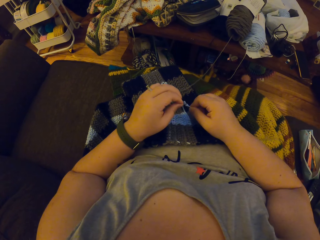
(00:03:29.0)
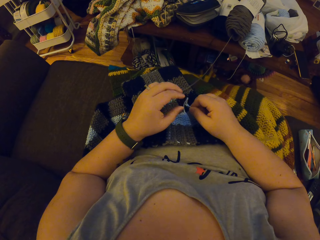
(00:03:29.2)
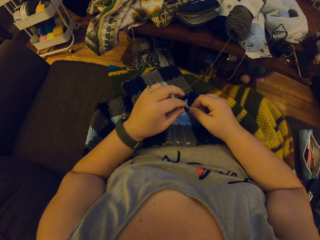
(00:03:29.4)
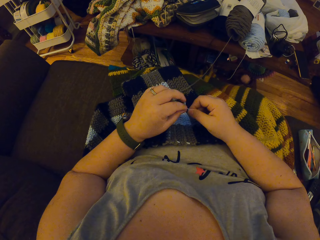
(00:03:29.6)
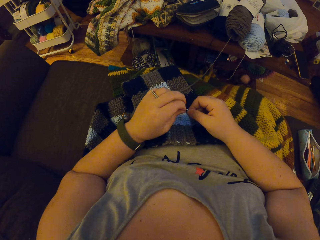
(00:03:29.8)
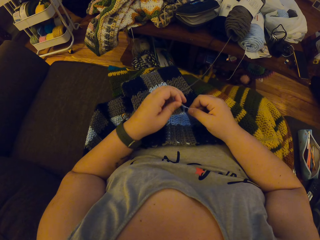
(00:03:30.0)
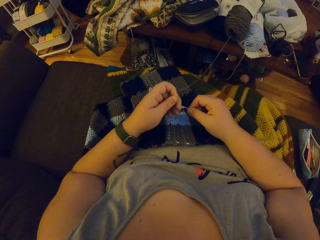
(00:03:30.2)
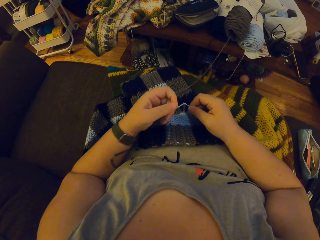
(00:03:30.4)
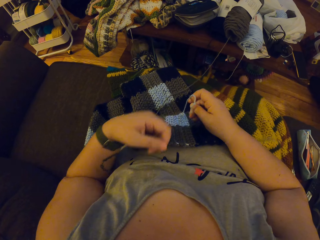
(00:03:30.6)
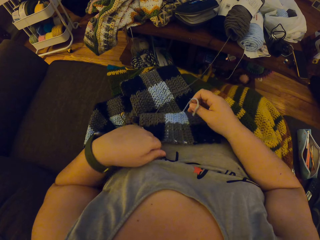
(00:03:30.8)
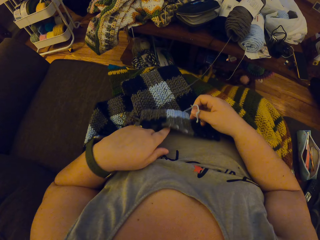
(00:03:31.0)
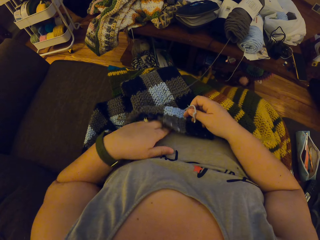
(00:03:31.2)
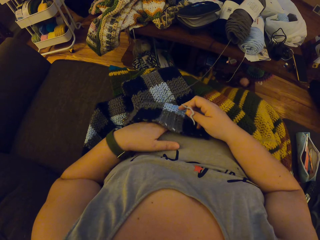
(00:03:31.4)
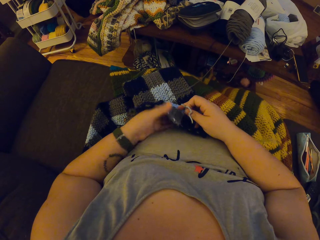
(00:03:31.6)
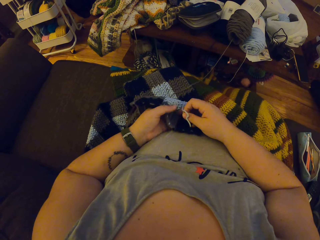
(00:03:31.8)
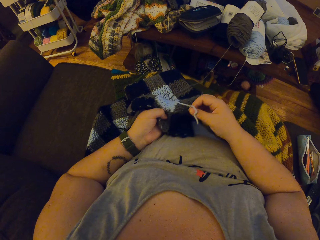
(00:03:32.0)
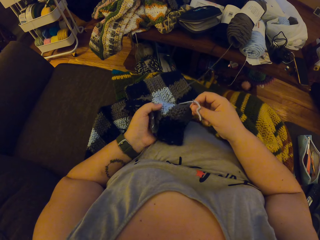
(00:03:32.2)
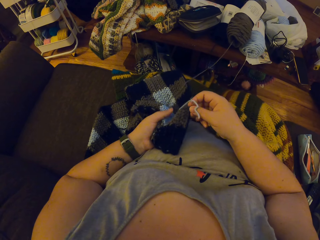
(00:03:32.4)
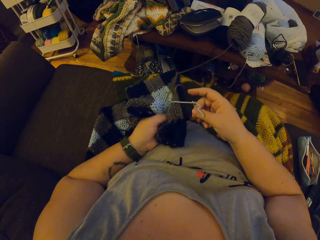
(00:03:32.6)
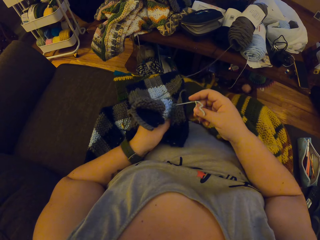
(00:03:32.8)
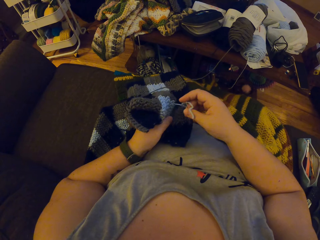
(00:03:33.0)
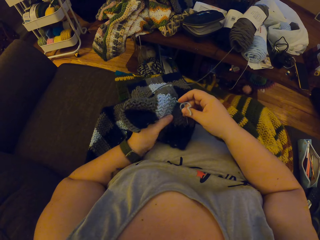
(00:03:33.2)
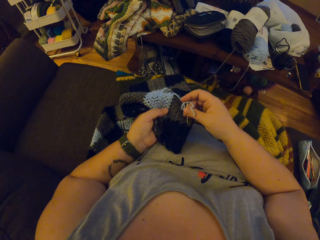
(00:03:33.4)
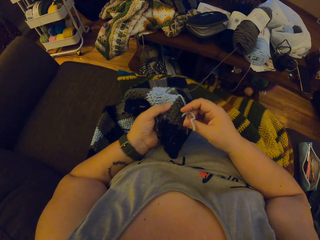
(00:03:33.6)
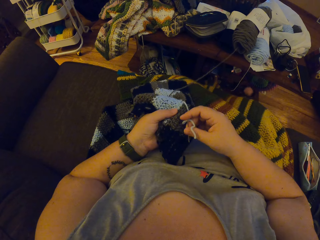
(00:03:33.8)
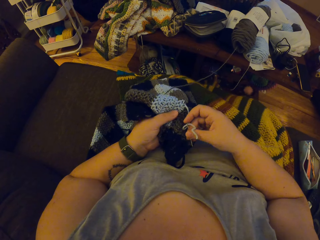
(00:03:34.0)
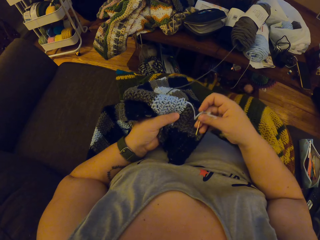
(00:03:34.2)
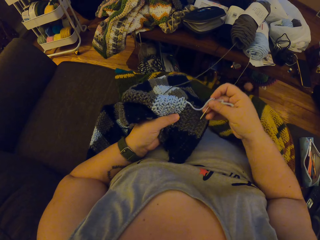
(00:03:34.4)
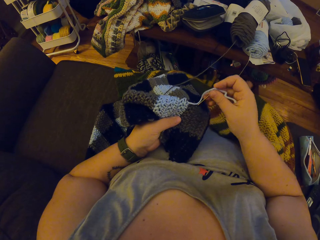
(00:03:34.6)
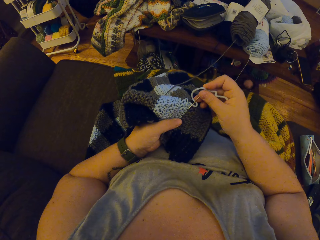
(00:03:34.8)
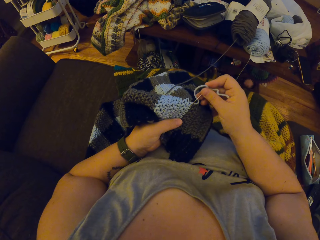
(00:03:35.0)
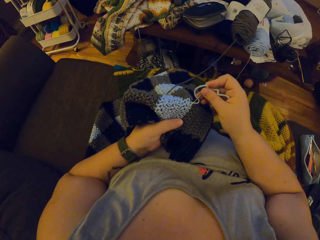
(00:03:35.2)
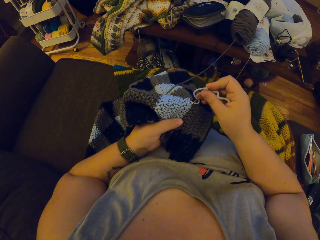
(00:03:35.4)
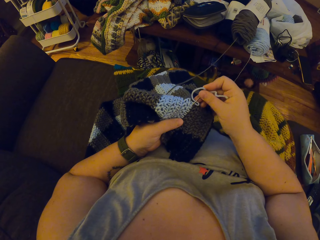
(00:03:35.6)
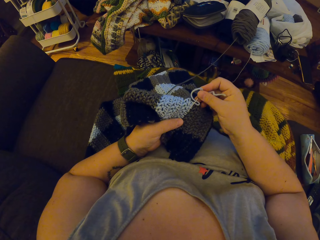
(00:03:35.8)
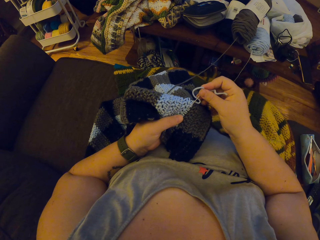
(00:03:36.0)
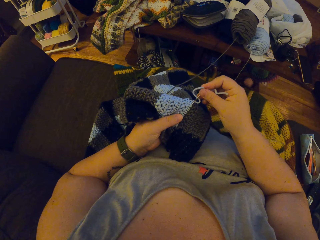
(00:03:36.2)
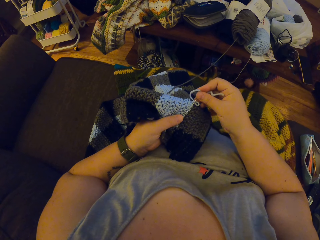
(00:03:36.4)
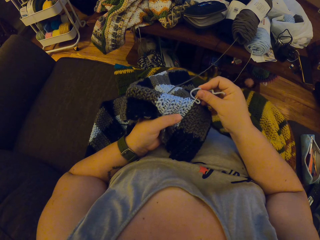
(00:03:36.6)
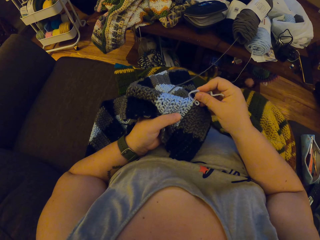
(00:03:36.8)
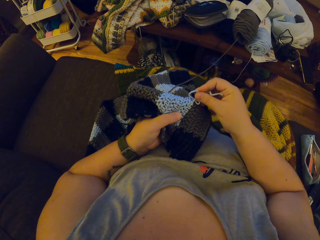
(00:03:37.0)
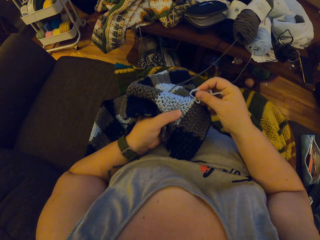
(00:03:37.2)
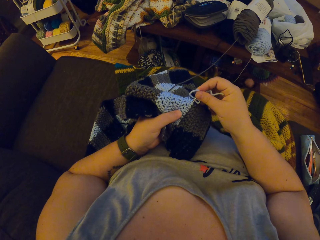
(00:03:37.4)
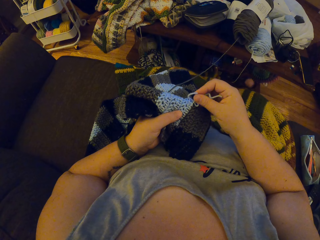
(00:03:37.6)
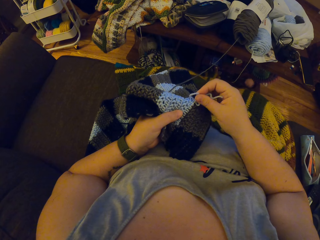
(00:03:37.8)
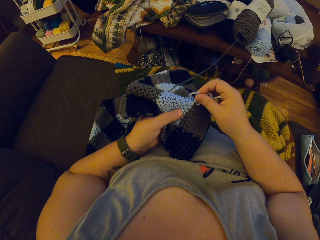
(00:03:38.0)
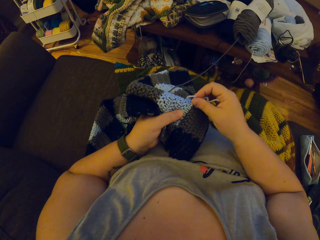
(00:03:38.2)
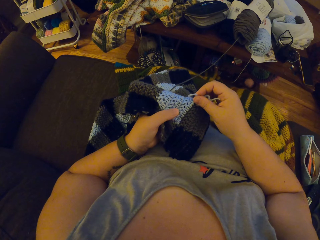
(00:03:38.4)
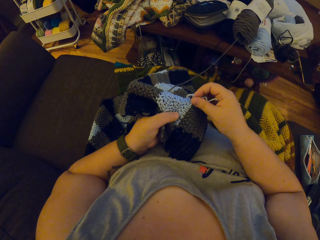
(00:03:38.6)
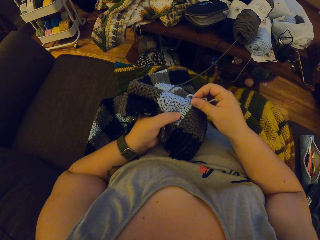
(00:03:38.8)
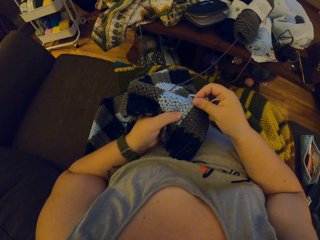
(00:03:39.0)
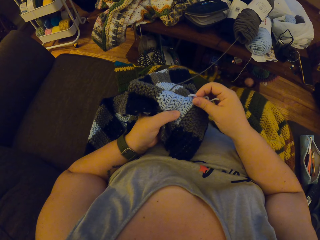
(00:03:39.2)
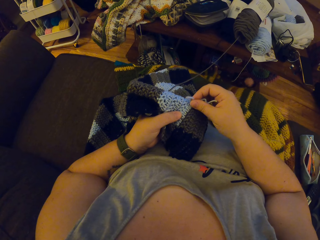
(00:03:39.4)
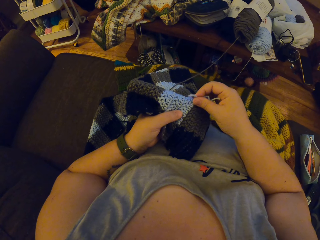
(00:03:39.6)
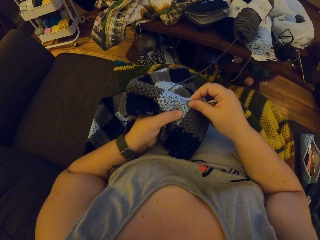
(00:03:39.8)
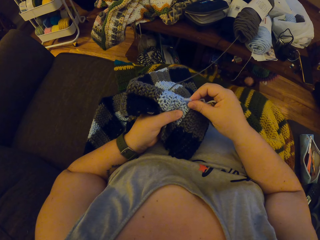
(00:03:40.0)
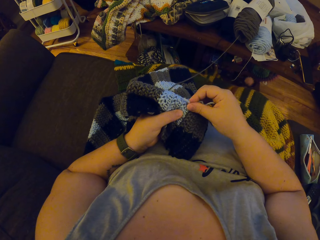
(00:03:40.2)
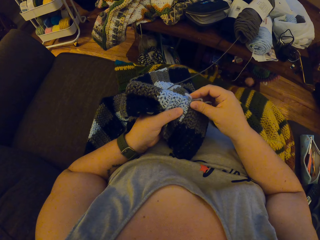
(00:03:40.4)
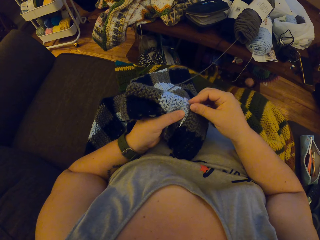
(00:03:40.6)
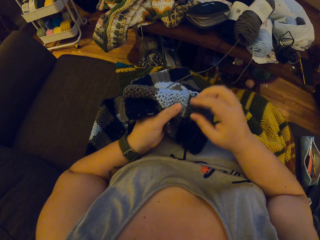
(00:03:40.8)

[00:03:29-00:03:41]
The camera wearer holds a fabric. She picks up the crochet on her belly with her left hand. She knits the fabric. She seams the crochet with the needle.

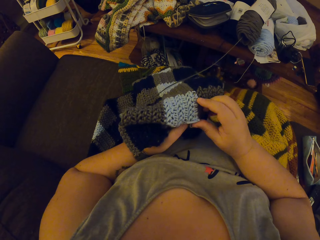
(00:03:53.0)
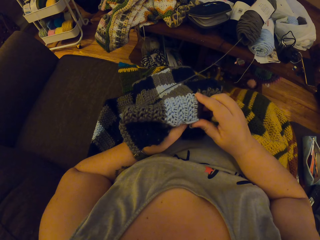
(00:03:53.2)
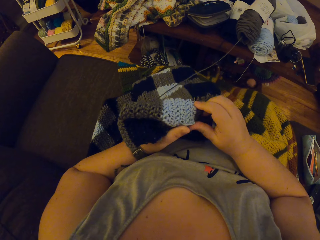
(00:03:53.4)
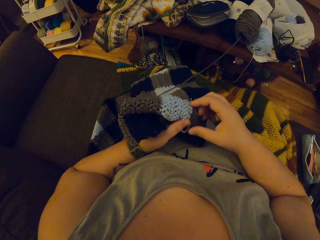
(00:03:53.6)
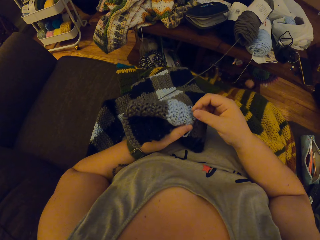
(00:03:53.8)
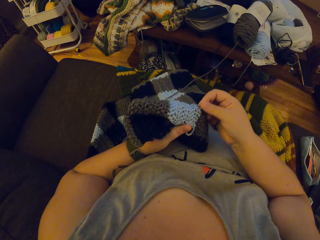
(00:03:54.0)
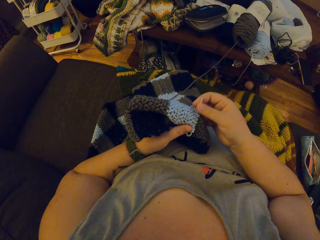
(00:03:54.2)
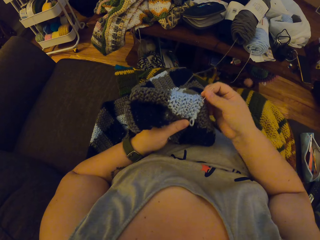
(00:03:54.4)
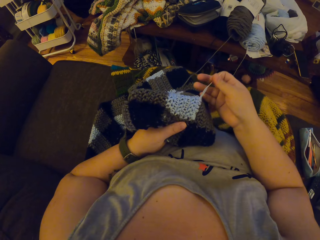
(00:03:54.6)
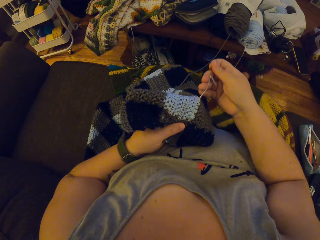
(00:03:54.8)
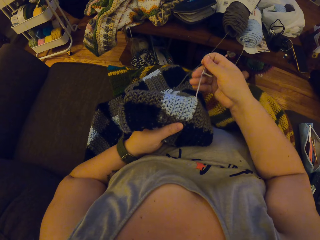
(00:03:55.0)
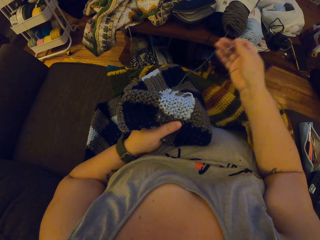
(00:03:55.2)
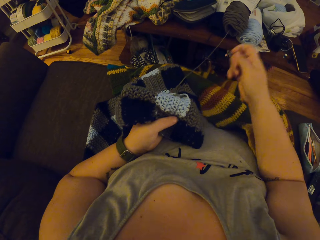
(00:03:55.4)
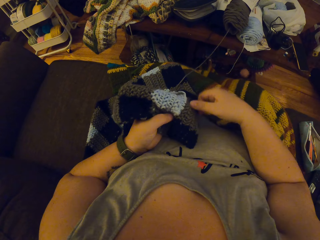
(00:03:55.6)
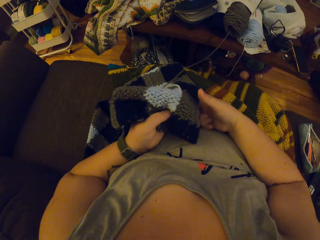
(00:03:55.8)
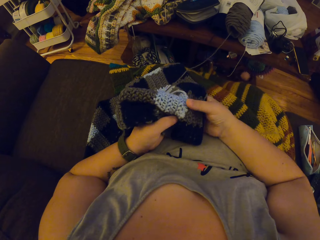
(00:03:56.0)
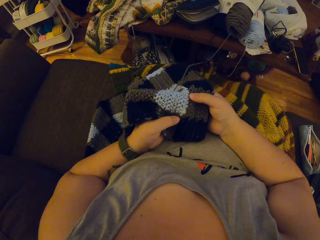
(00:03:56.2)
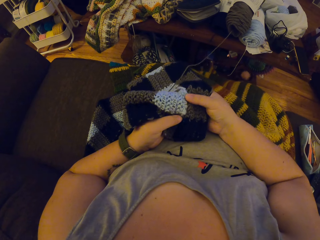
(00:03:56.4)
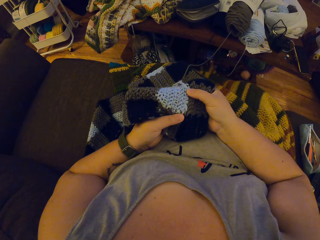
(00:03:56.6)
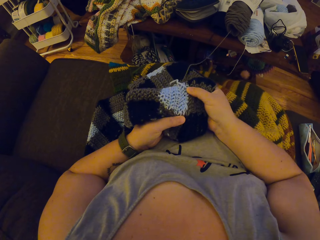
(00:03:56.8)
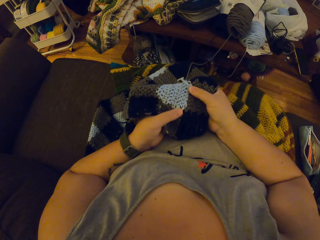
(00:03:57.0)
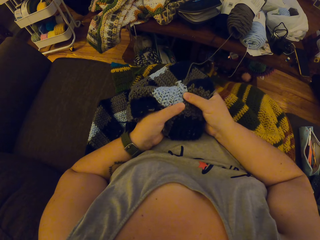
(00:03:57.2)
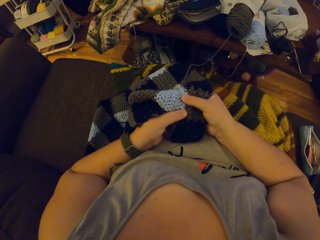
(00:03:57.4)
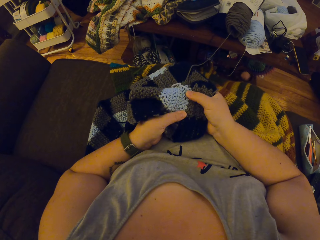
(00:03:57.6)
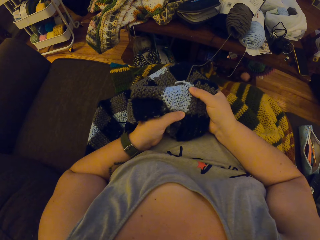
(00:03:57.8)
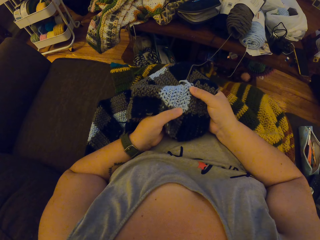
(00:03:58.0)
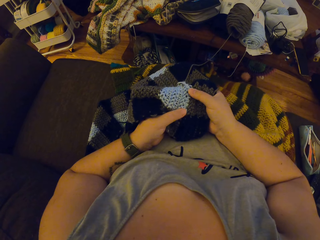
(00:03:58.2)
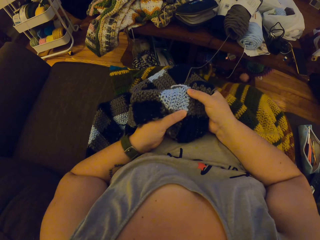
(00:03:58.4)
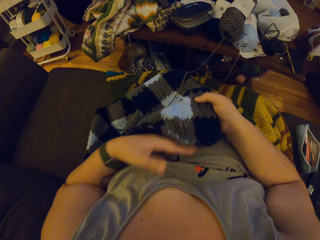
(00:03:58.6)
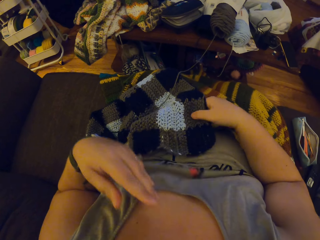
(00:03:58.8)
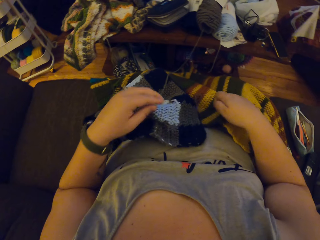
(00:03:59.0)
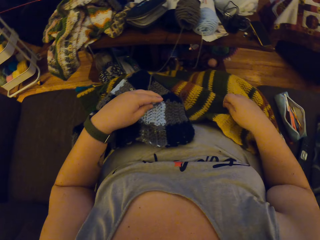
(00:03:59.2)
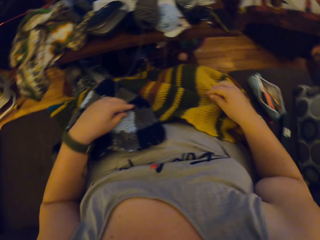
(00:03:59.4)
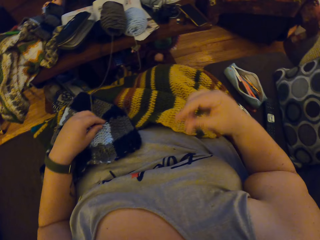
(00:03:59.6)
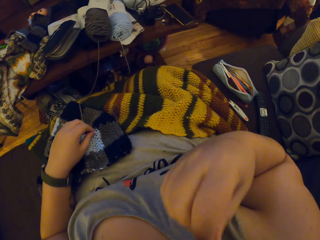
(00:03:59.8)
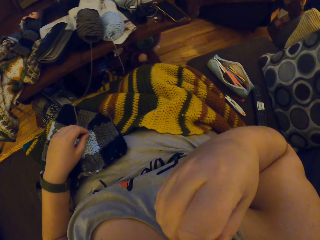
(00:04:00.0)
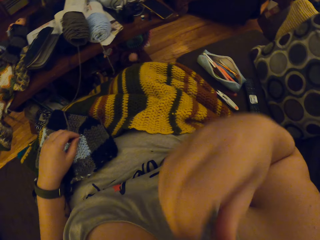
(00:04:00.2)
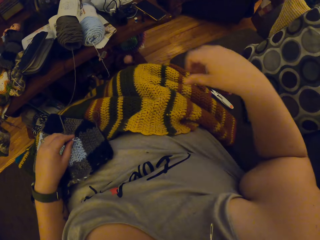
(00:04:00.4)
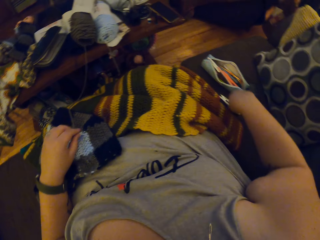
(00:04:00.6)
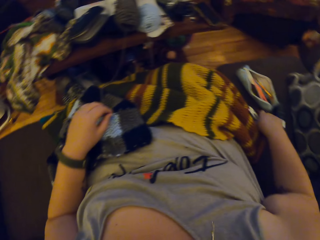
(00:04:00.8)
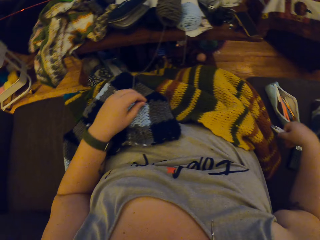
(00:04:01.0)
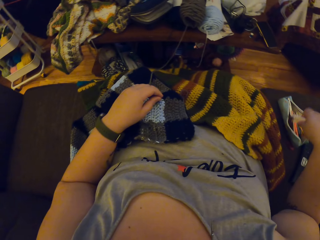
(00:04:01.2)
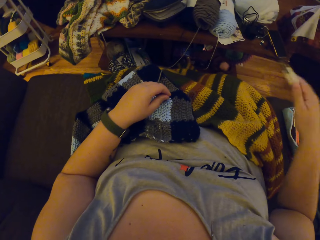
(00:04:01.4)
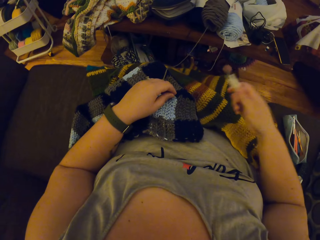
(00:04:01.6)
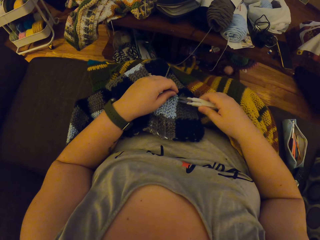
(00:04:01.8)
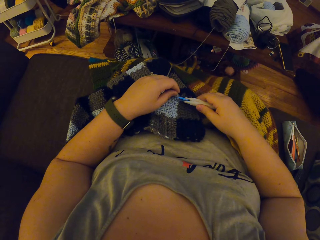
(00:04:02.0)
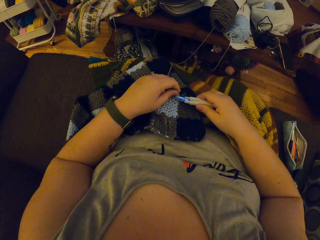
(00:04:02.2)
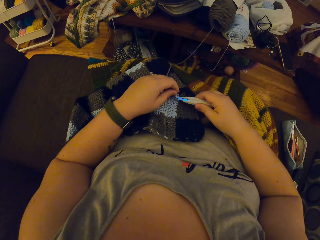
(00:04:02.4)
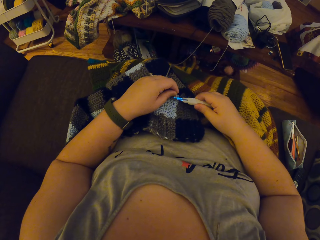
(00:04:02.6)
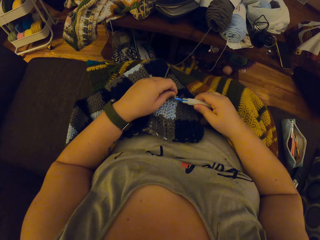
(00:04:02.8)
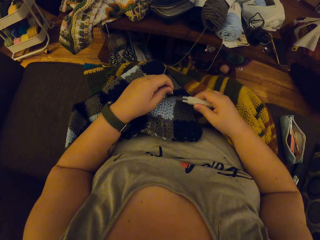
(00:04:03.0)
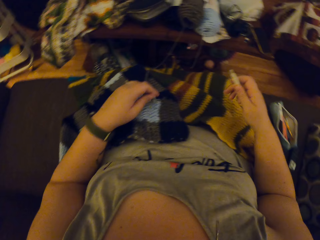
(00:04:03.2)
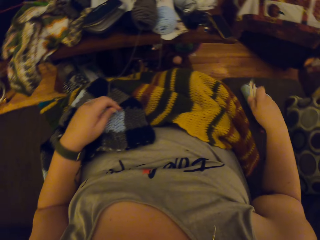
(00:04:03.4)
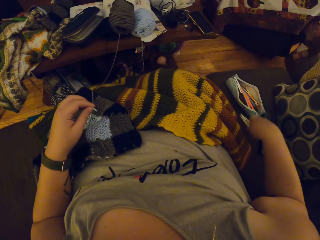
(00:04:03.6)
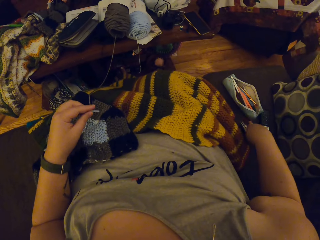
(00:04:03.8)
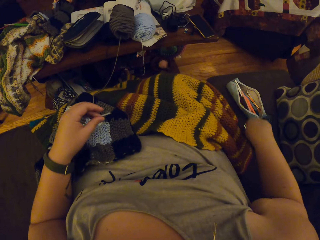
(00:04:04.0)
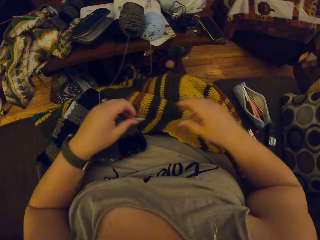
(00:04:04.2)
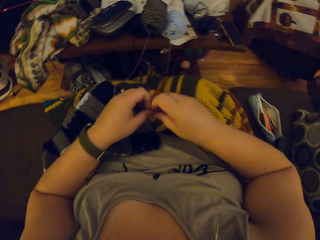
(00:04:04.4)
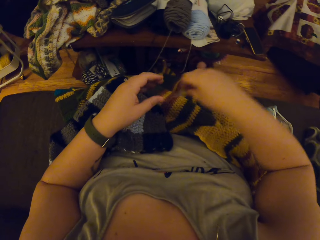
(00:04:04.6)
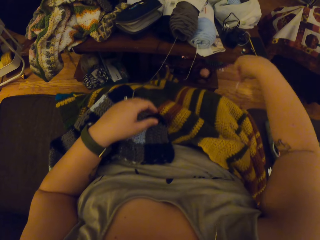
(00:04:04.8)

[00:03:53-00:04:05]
The camera wearer removes a string from a needle. She pulls the needle out of the yarn. She adjusts the crochet with her hand. She drops the crochet on her belly. She puts the needle in her mouth. She picks up the pair of scissors on the couch. She cuts the yarn on the crochet with the pair of scissors. She drops the pair of scissors on the couch. She passes a piece of yarn to her right hand.
